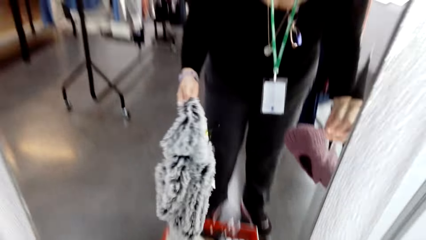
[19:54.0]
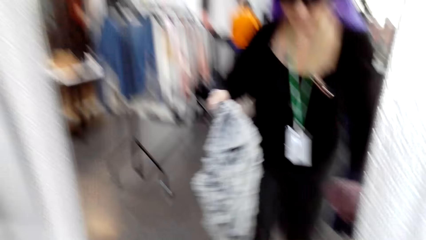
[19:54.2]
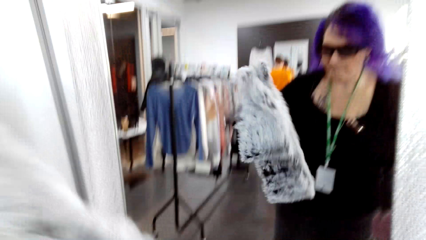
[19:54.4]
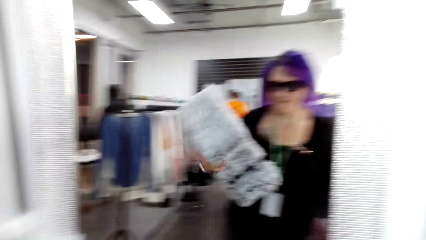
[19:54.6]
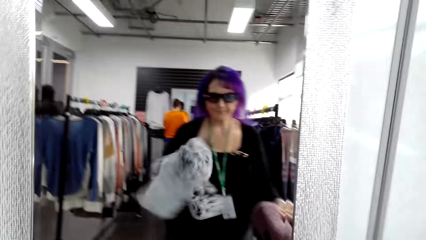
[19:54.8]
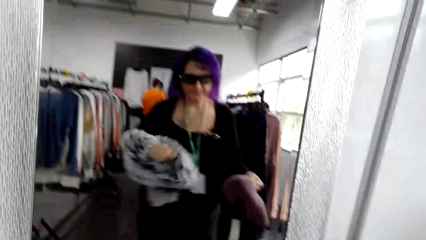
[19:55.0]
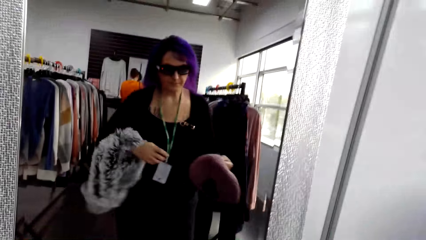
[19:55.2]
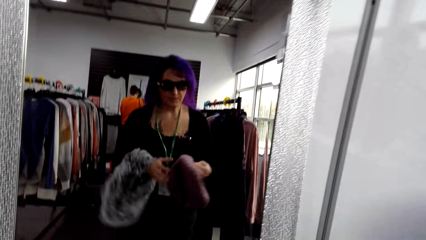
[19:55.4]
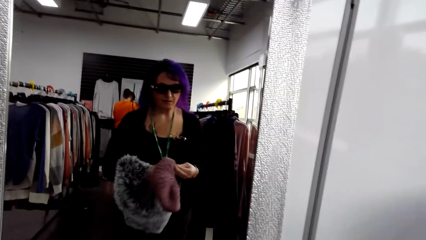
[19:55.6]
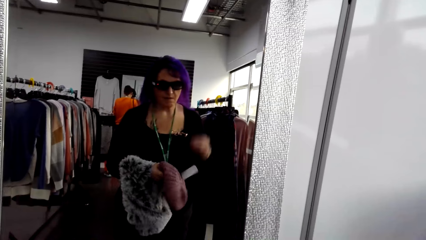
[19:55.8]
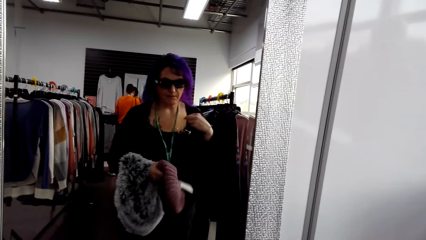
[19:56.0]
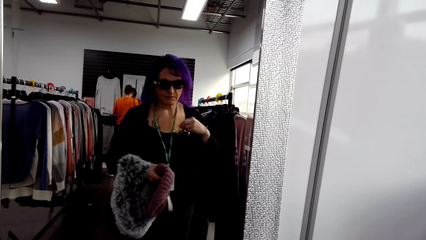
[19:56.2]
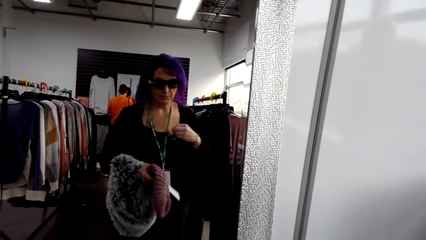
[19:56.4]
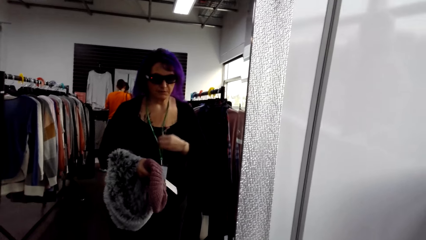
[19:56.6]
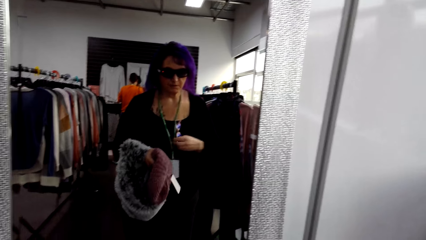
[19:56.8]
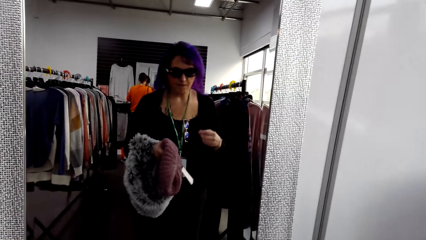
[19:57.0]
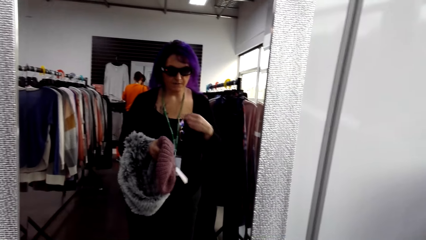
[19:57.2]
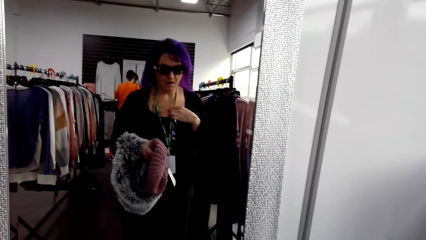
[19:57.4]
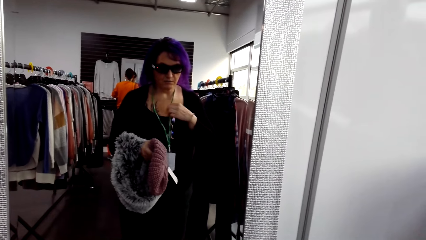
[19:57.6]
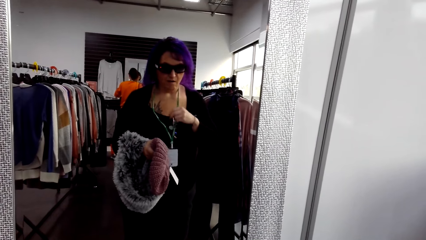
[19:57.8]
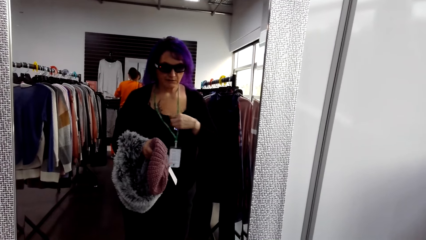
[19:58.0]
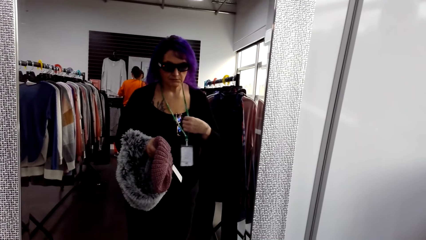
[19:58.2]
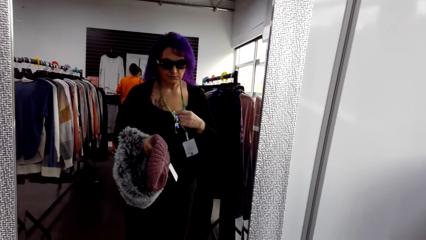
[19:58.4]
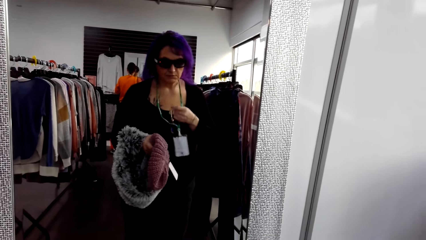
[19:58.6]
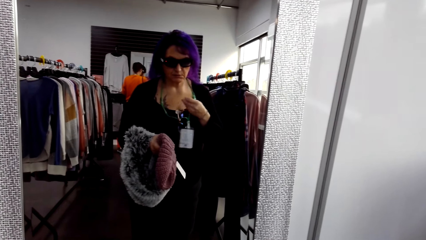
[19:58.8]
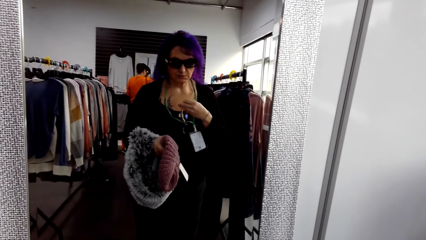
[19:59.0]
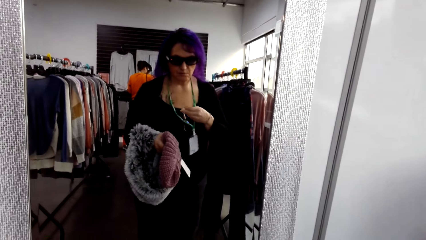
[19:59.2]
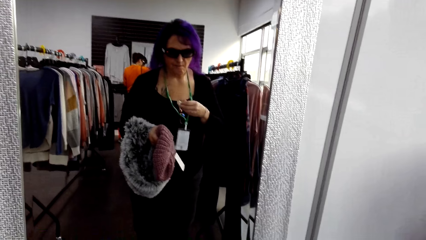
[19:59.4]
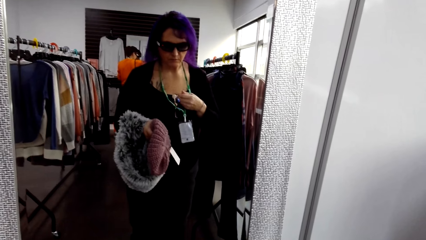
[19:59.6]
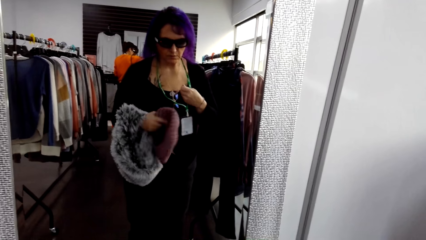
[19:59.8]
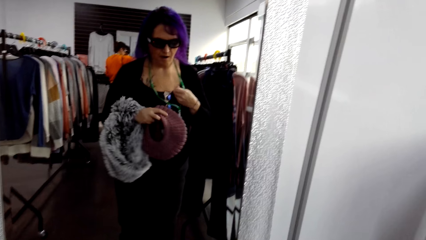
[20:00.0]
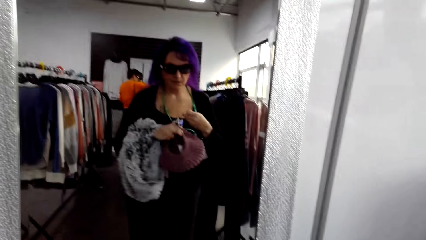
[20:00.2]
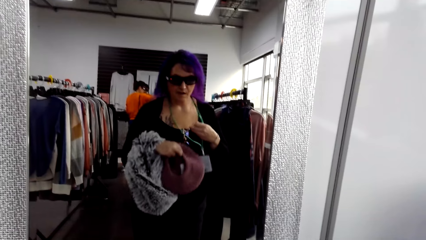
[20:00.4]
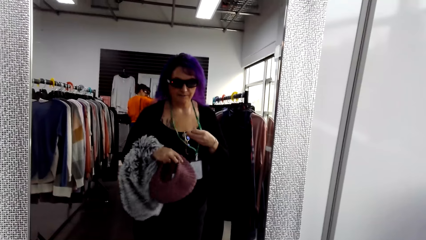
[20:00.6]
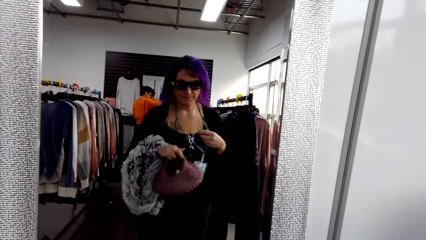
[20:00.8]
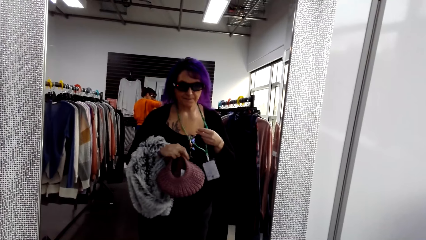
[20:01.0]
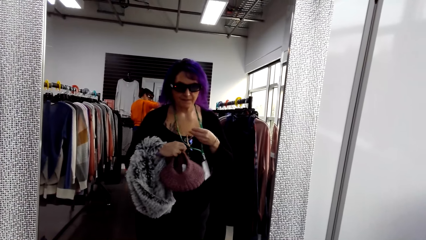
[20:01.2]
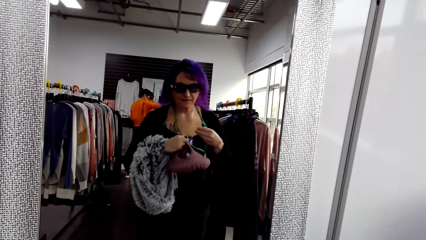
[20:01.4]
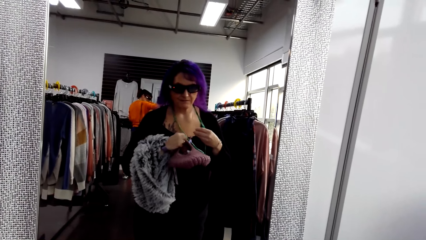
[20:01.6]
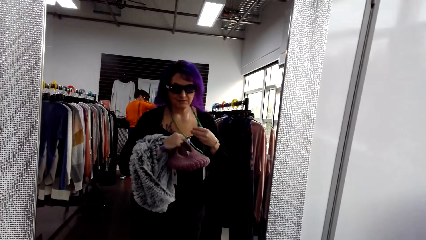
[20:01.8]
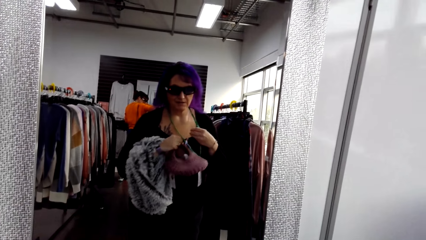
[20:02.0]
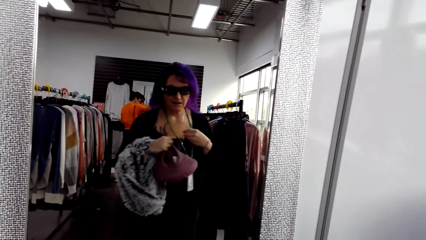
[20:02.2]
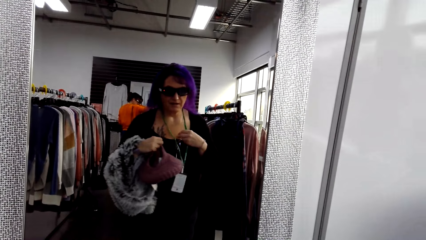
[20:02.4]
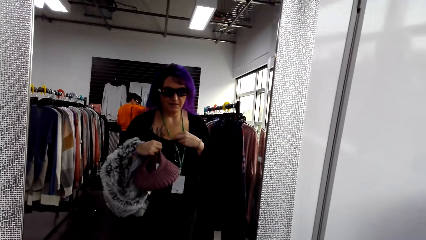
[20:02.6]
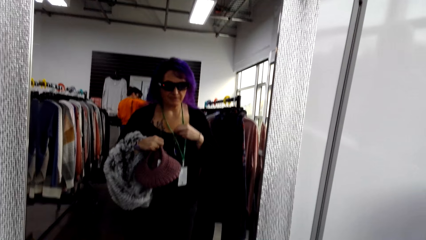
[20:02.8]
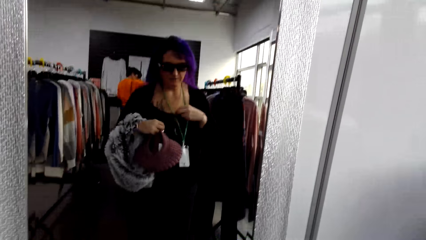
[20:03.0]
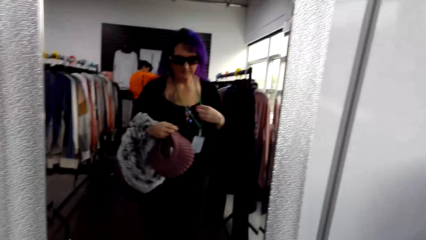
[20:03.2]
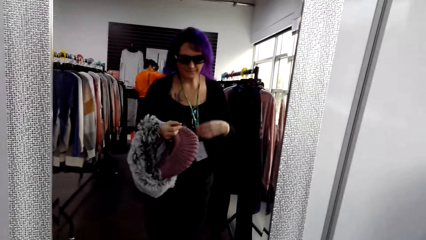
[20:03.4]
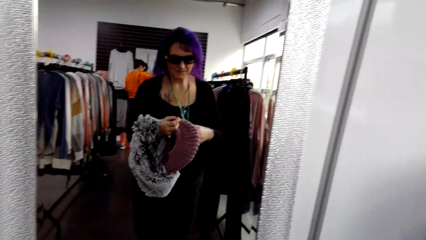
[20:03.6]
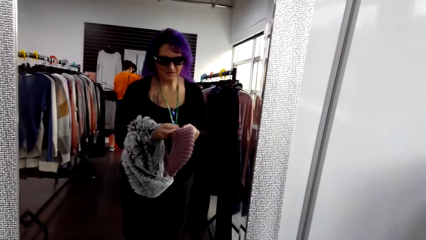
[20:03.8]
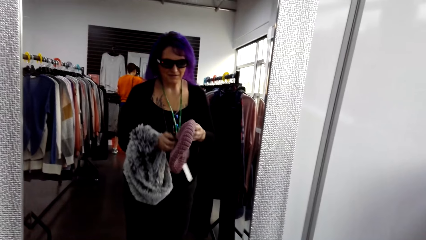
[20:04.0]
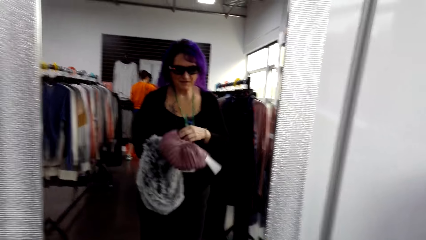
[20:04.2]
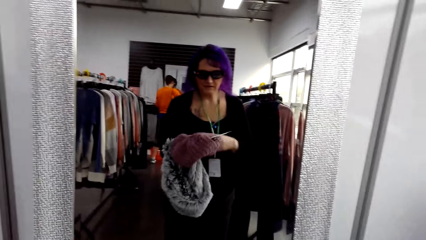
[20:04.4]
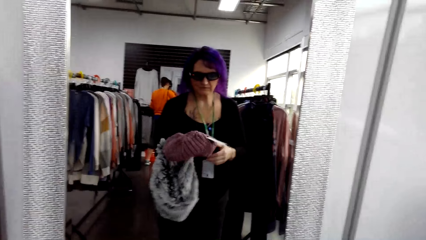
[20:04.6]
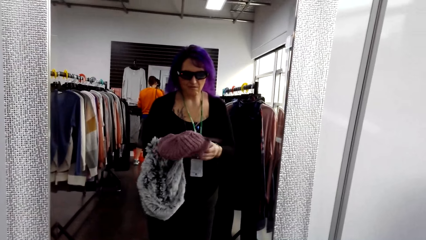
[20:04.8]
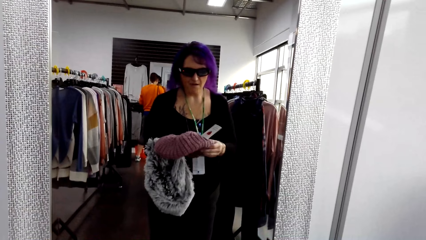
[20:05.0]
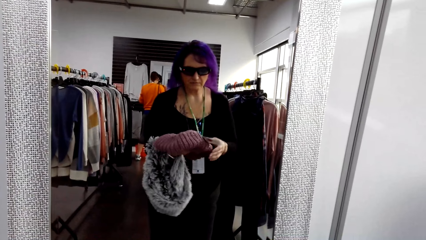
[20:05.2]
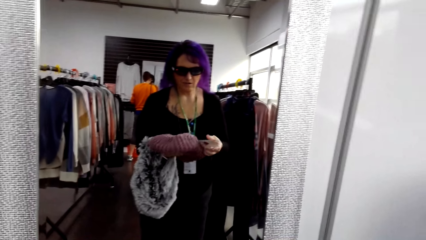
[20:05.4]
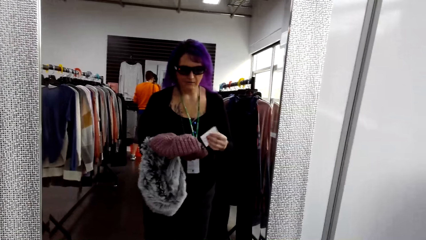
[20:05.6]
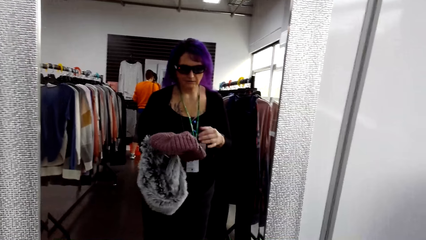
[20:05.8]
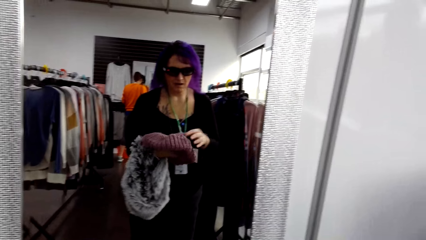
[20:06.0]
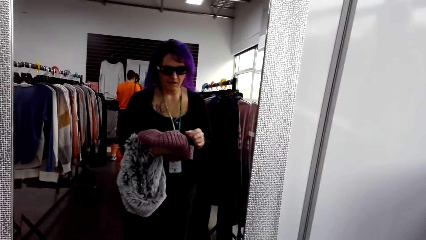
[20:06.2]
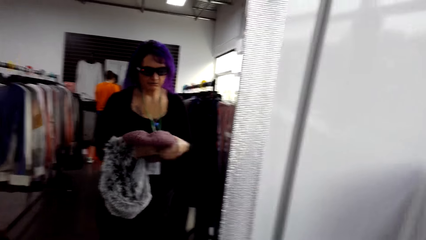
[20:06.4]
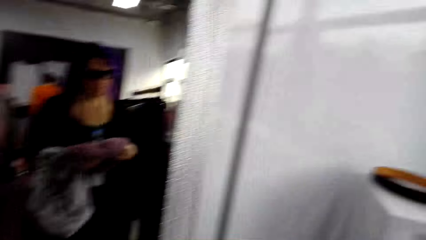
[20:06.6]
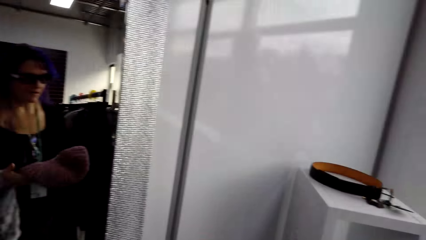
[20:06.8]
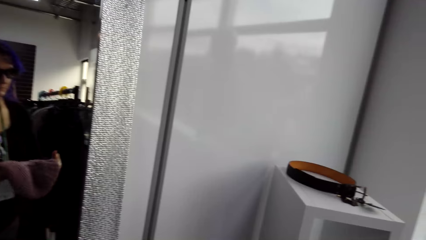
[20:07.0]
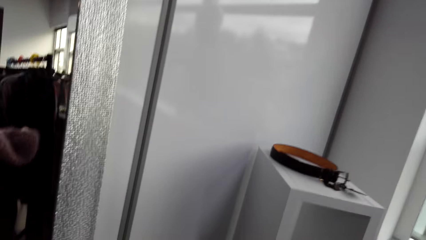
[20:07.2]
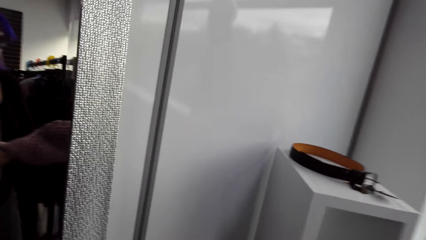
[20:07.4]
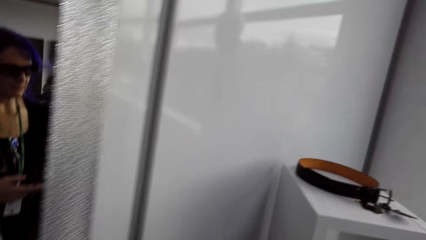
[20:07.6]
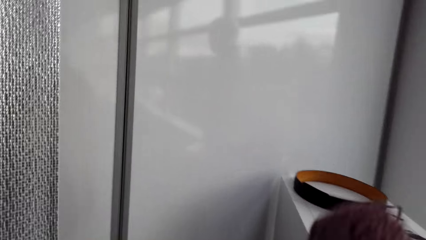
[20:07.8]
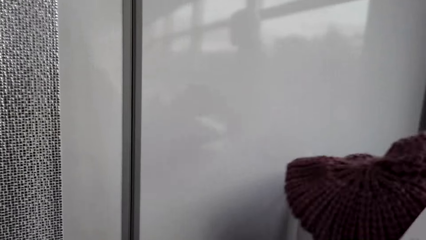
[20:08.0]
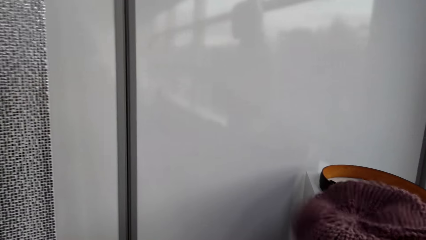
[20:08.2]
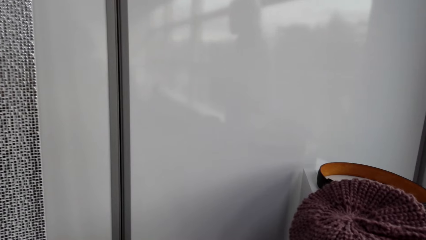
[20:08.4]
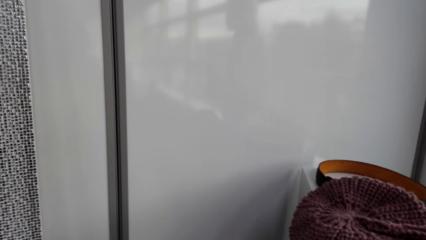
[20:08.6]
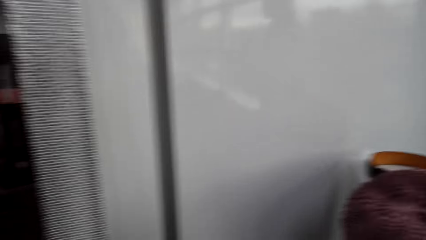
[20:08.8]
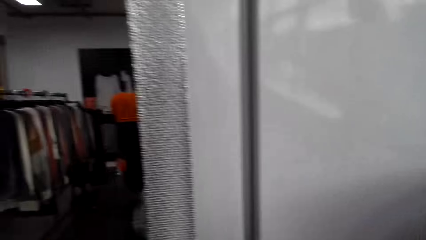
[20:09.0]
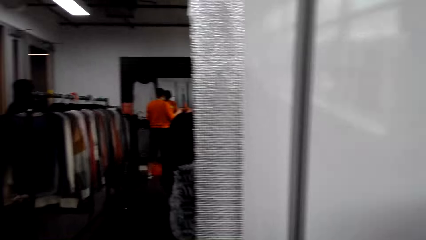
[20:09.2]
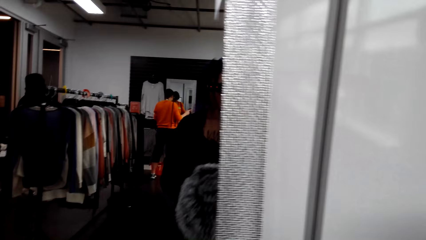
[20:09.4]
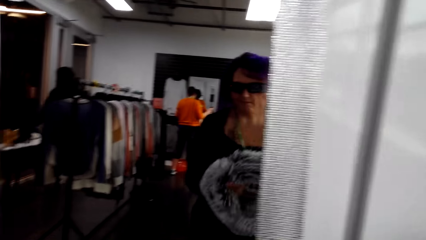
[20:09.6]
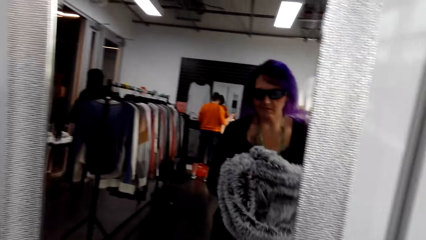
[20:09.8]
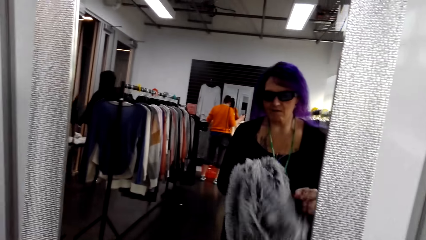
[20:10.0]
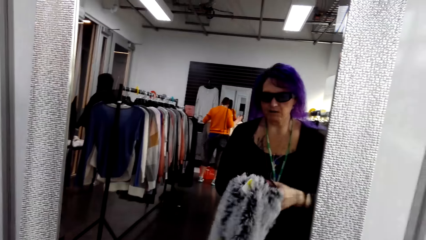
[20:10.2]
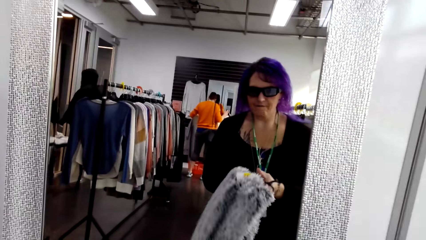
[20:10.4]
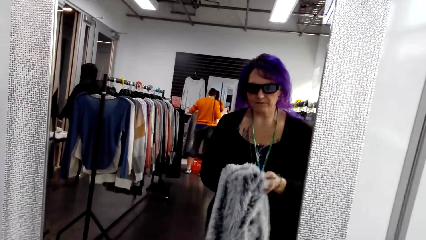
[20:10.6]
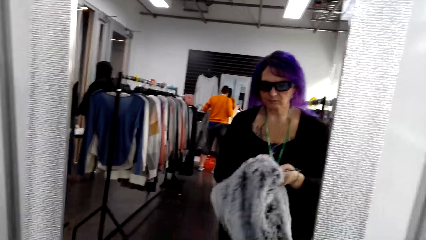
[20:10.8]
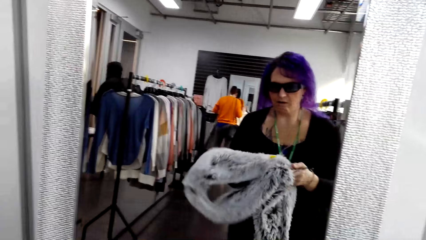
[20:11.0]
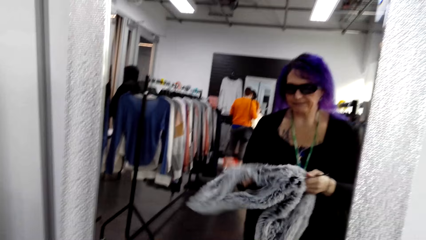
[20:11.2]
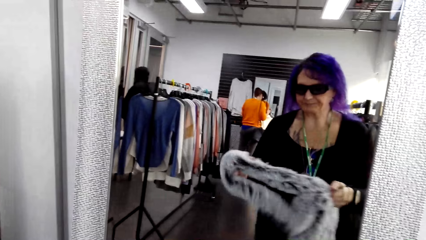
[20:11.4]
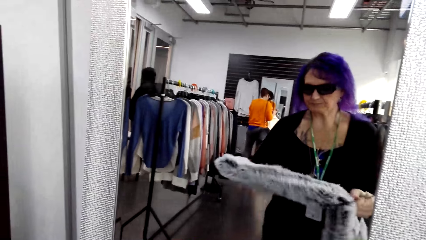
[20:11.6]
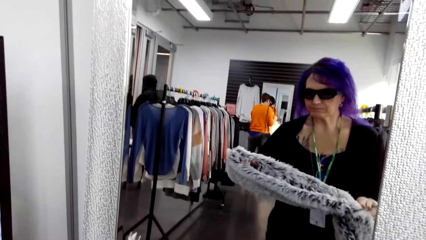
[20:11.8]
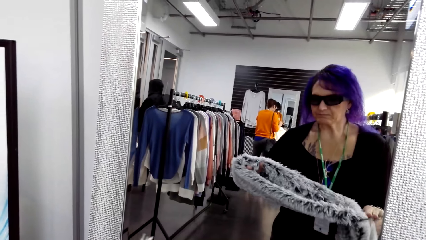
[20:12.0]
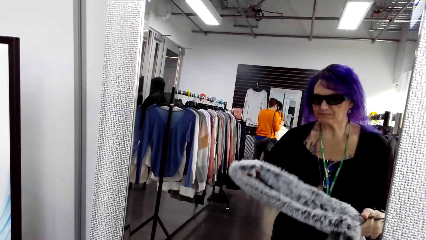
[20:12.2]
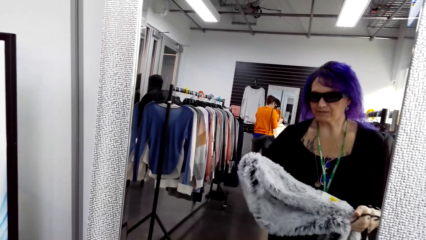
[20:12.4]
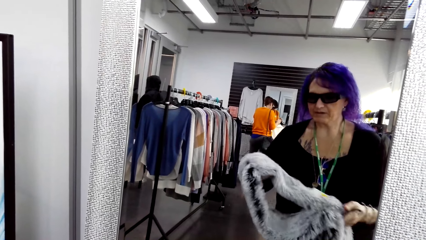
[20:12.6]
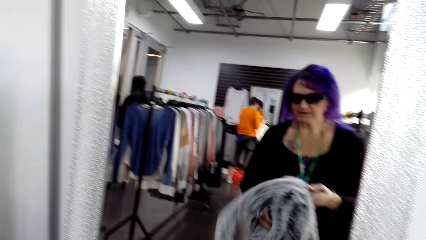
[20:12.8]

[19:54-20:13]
The camera wearer removes the scarf. She adjusts the scarf. She adjusts a tag. She touches the tag on her neck. She adjusts the hat. She puts the hat on a cabinet. She adjusts the scarf.
